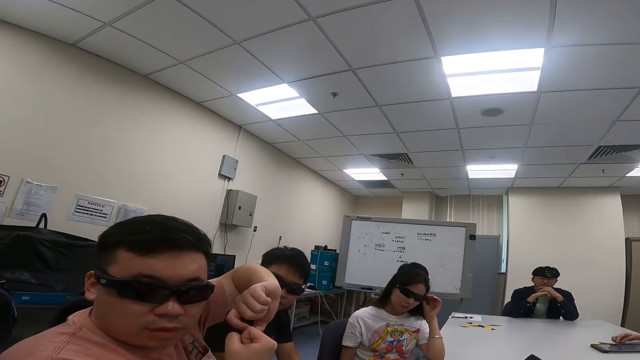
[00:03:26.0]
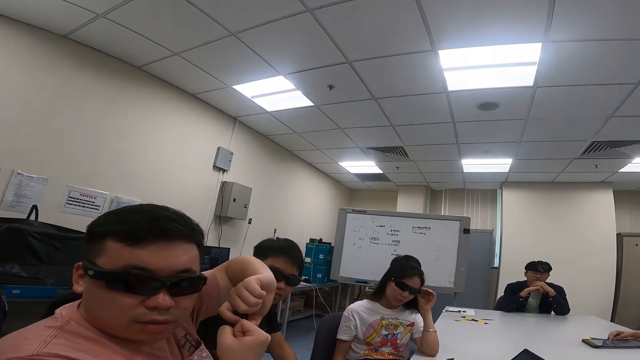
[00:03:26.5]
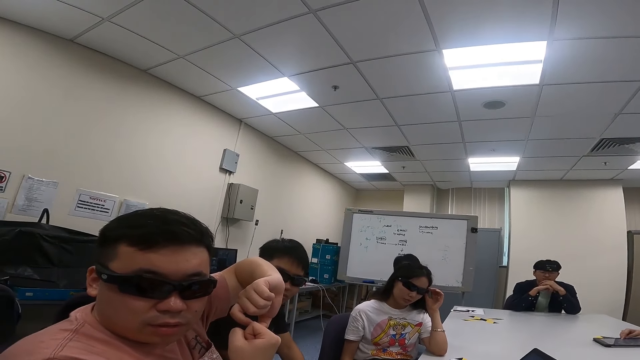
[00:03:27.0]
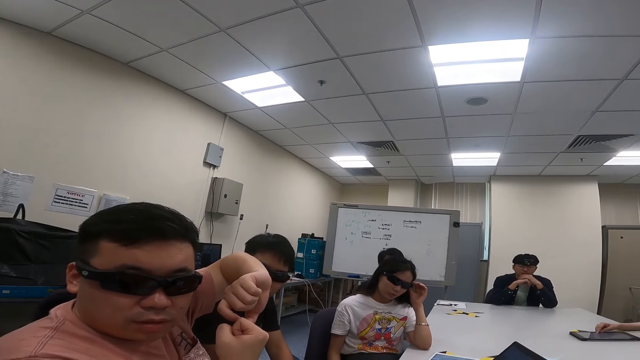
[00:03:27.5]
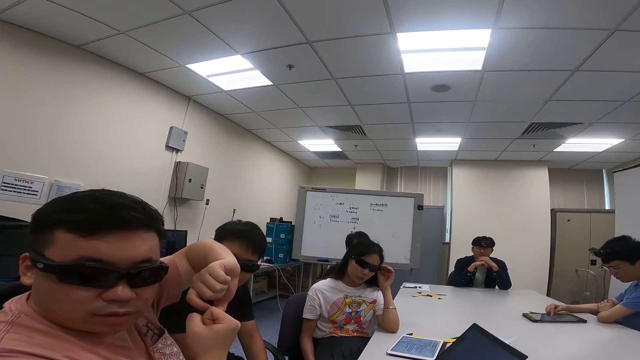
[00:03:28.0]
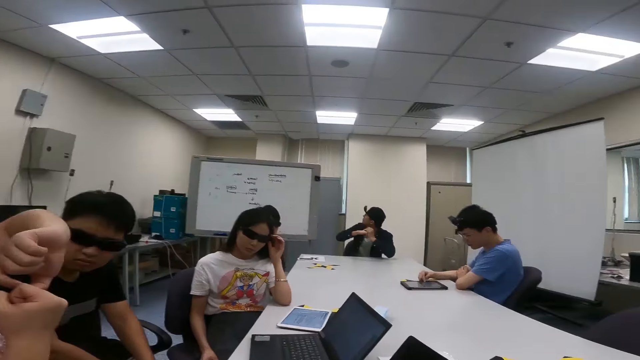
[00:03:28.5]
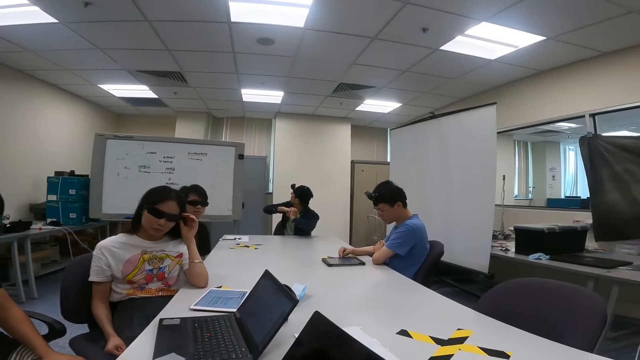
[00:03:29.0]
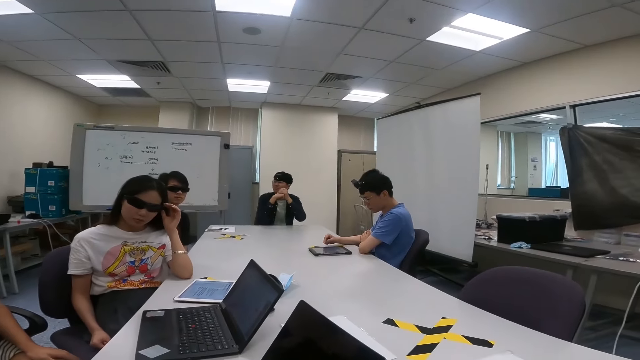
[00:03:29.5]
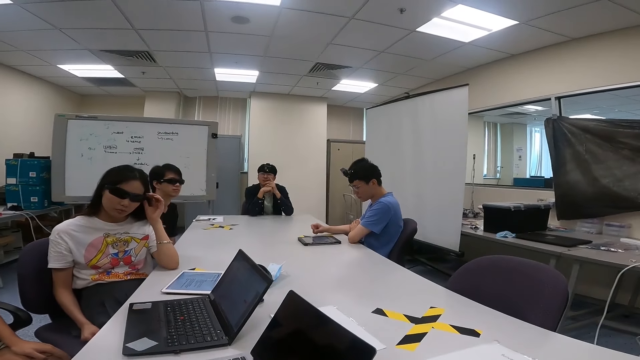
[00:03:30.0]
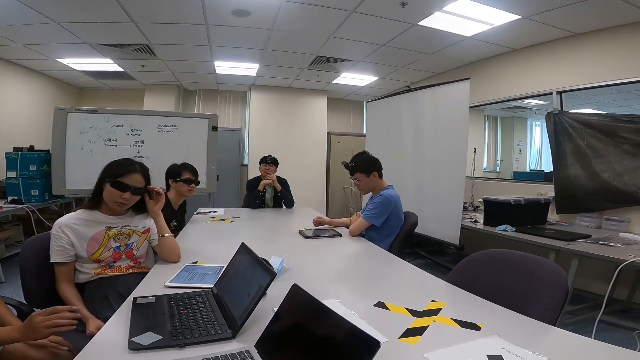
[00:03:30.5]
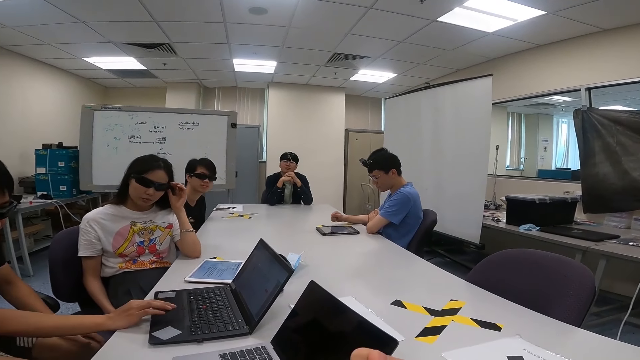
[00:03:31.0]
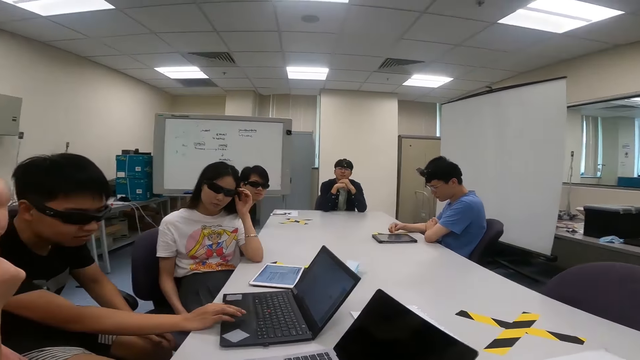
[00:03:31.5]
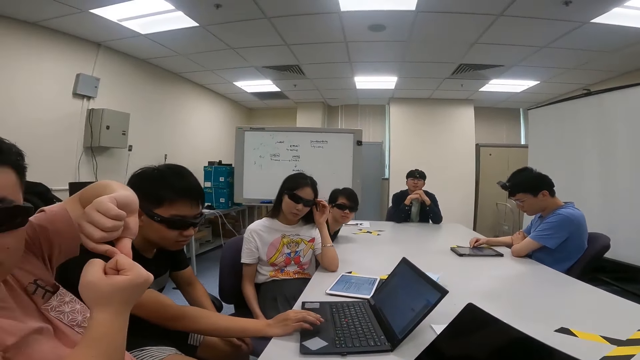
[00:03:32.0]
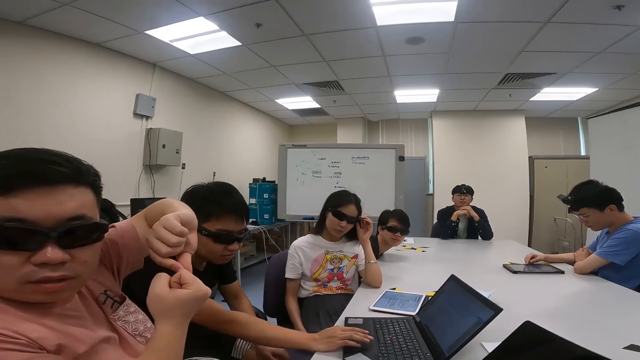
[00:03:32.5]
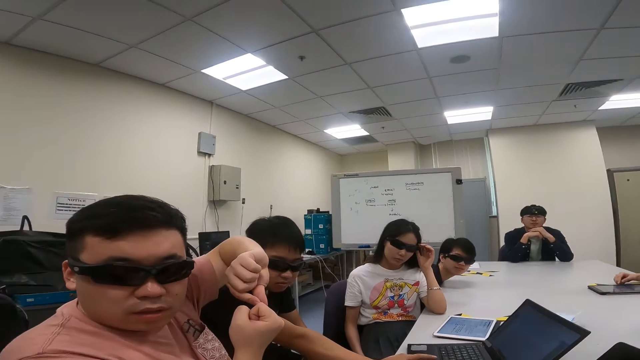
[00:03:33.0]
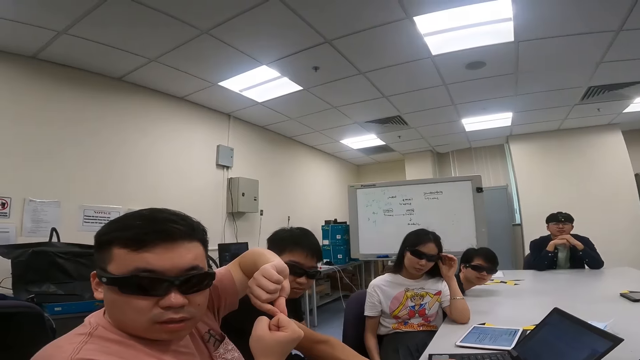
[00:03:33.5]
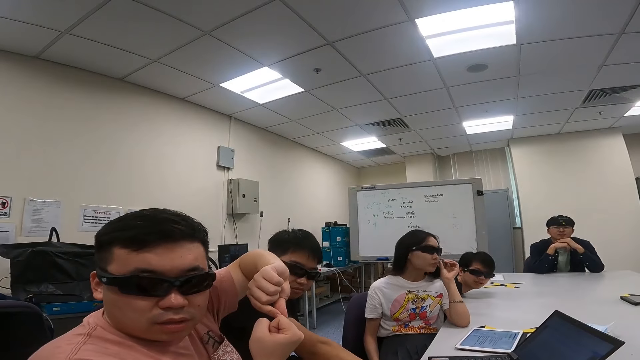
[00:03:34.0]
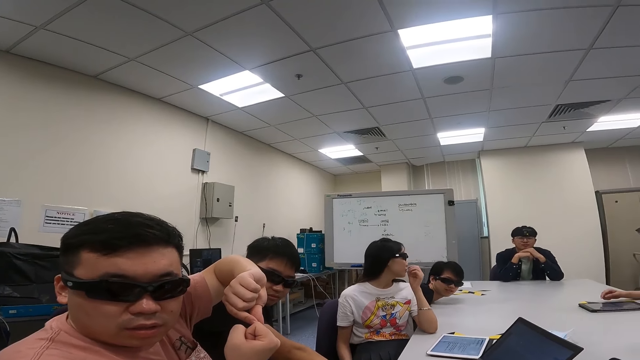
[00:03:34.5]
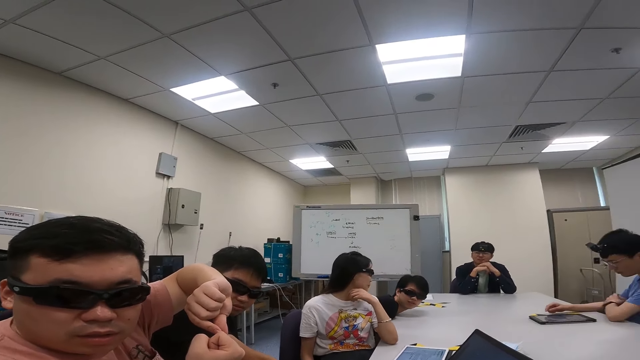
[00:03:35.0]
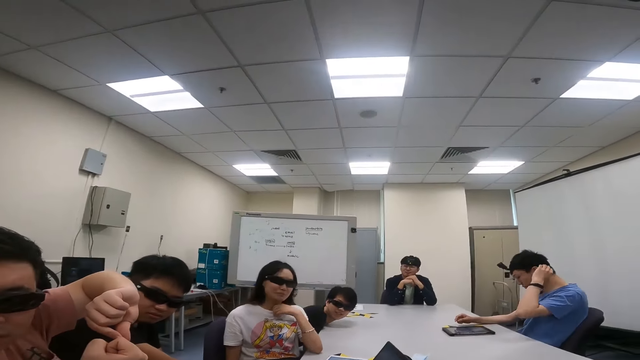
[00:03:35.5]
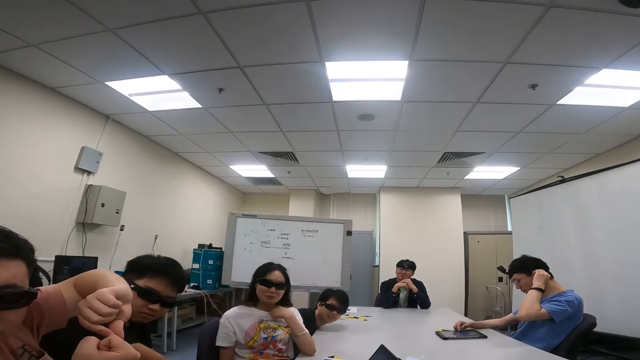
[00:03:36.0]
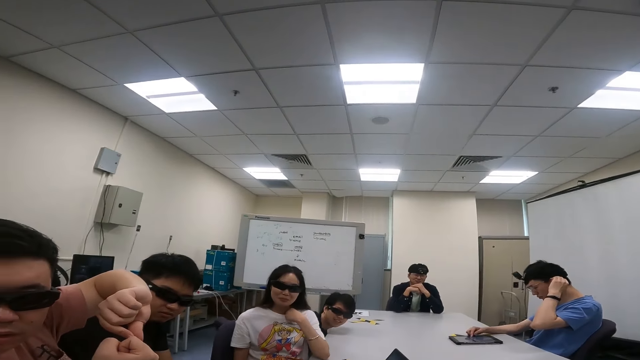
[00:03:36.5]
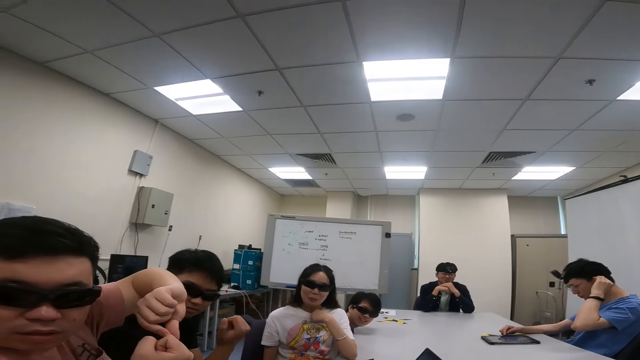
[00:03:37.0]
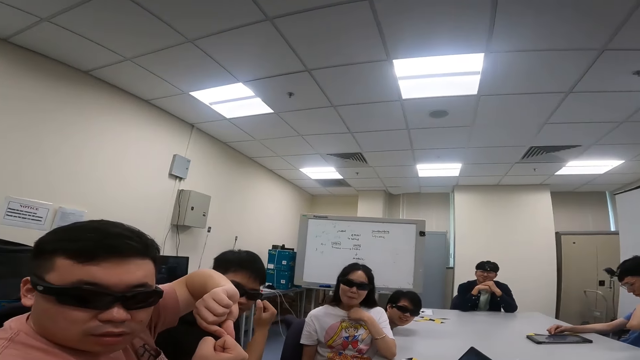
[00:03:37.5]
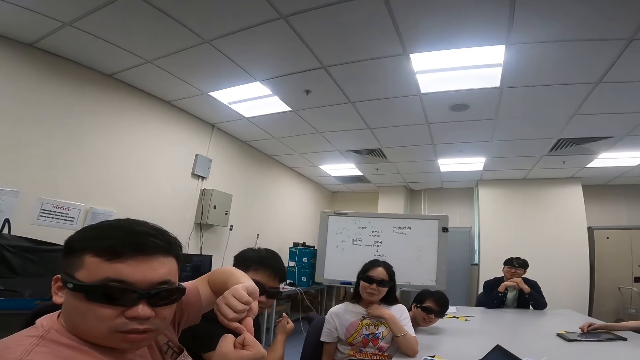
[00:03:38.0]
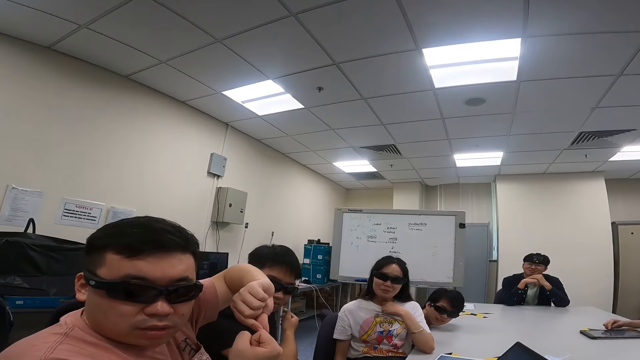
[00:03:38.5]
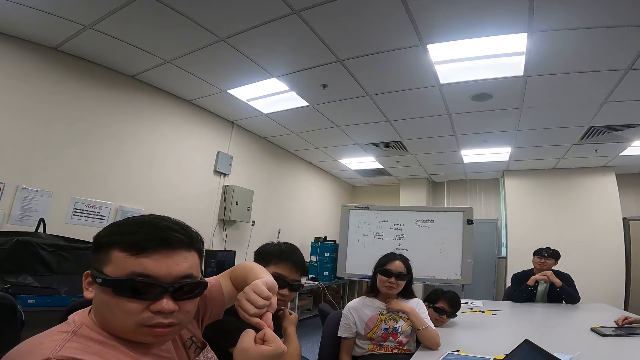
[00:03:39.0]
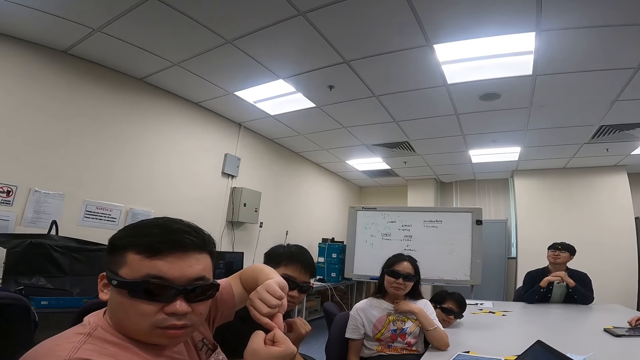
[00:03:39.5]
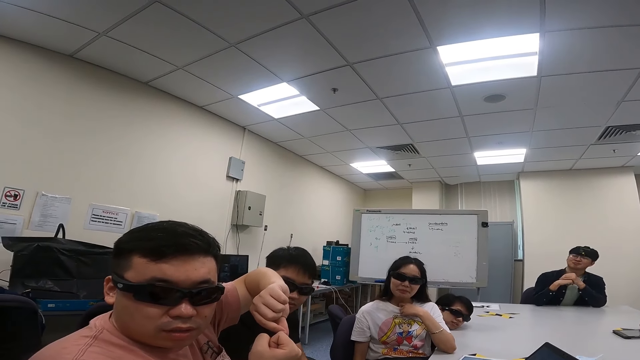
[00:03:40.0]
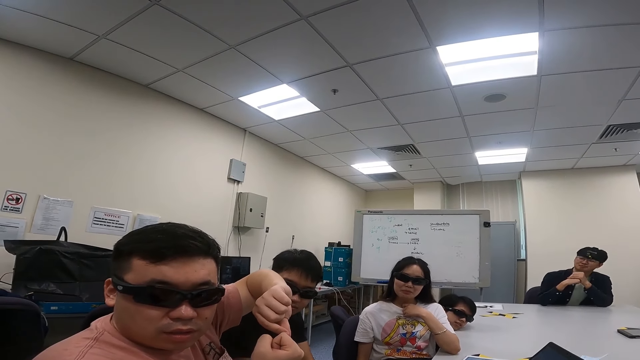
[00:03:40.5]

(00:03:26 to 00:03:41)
The third person scrolls the laptop and raises his arm.

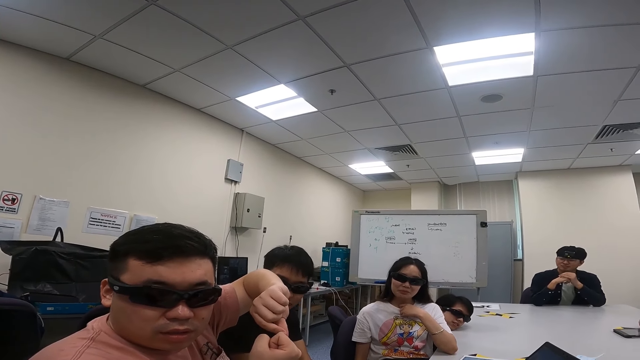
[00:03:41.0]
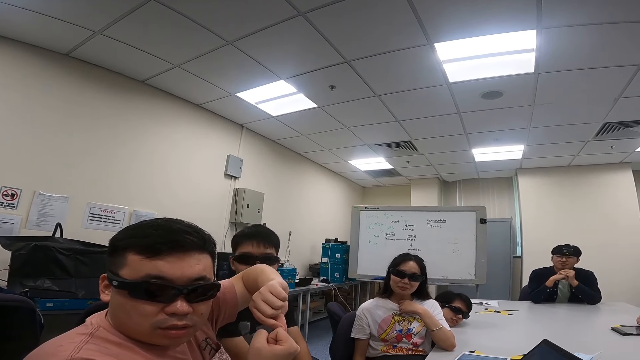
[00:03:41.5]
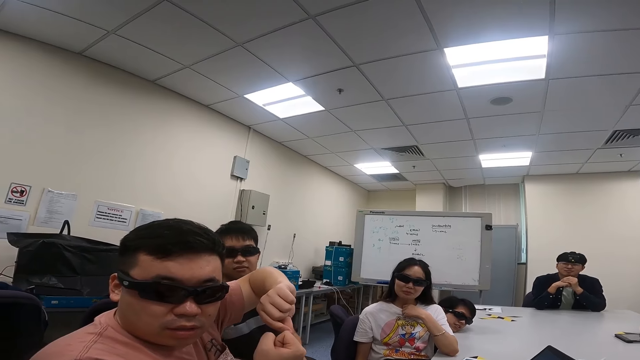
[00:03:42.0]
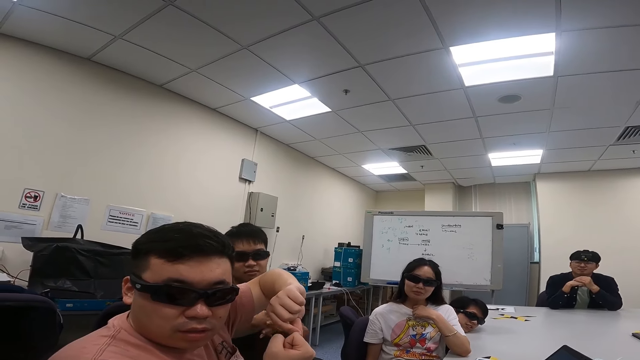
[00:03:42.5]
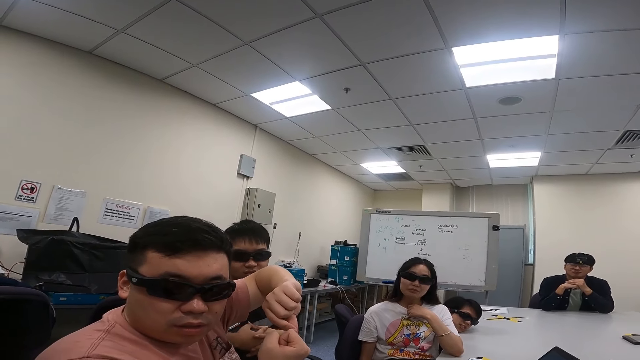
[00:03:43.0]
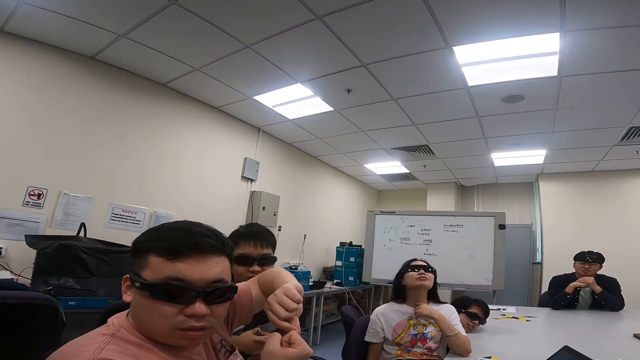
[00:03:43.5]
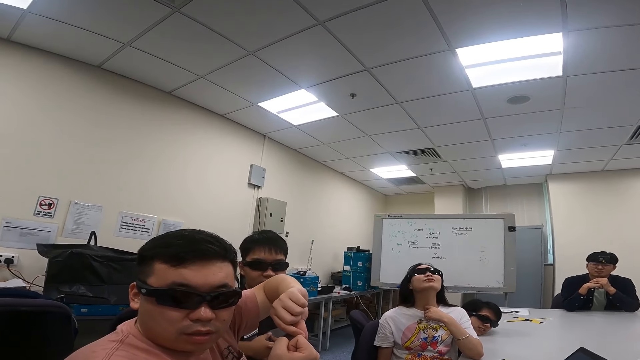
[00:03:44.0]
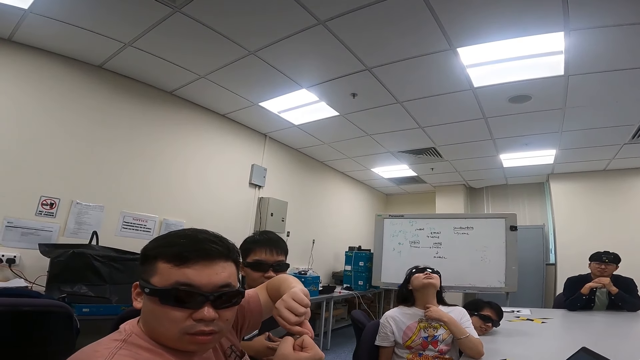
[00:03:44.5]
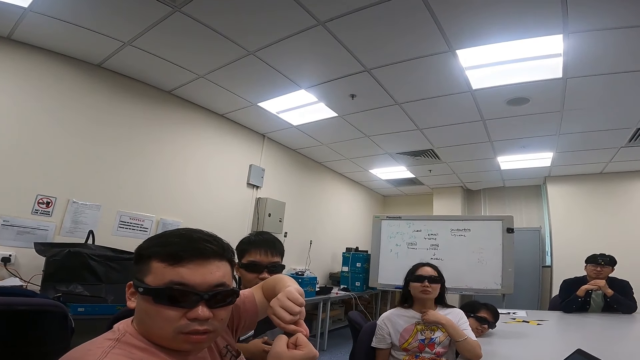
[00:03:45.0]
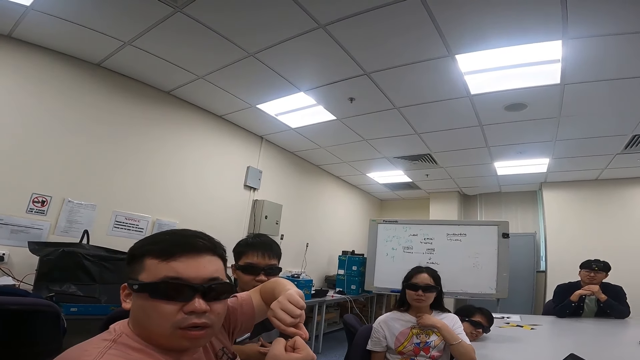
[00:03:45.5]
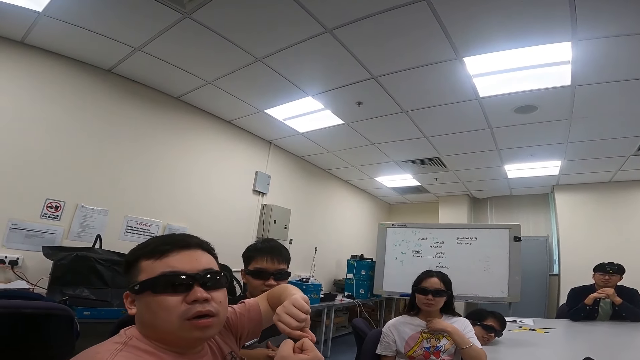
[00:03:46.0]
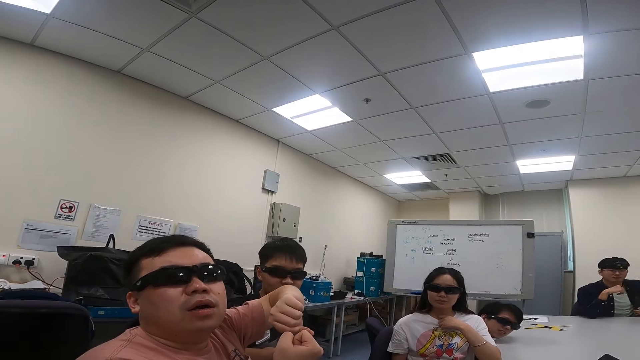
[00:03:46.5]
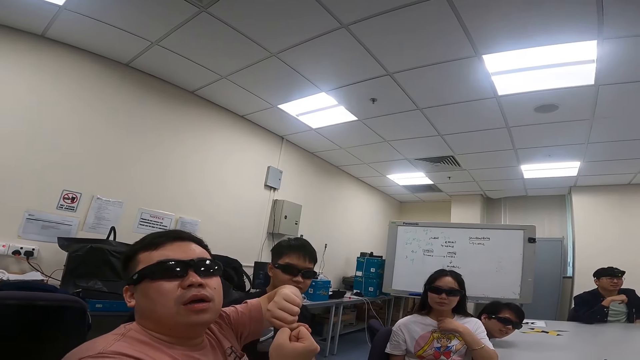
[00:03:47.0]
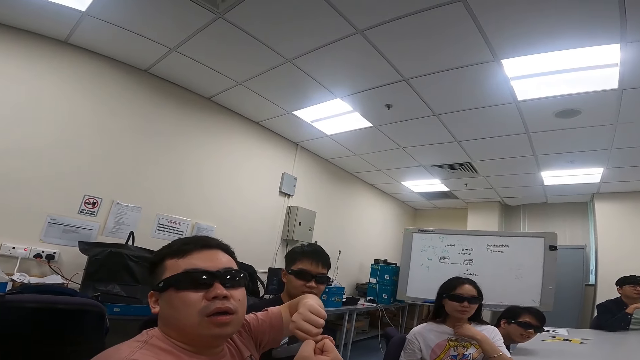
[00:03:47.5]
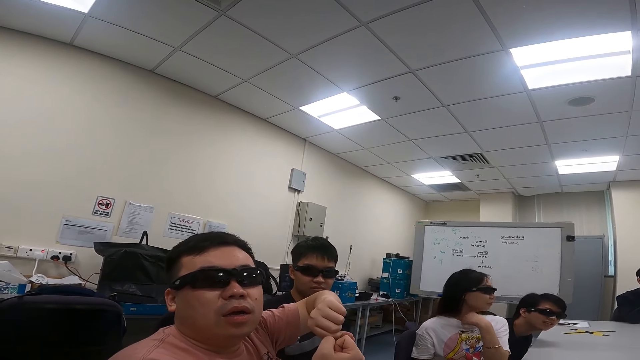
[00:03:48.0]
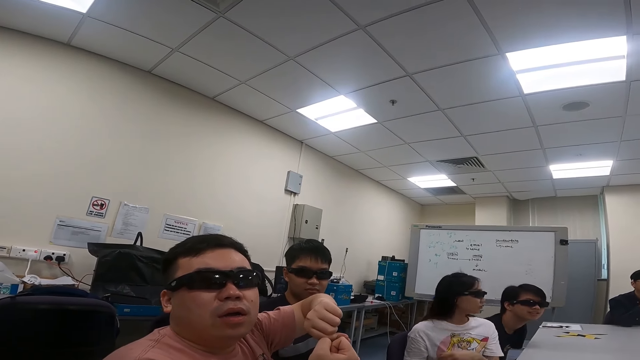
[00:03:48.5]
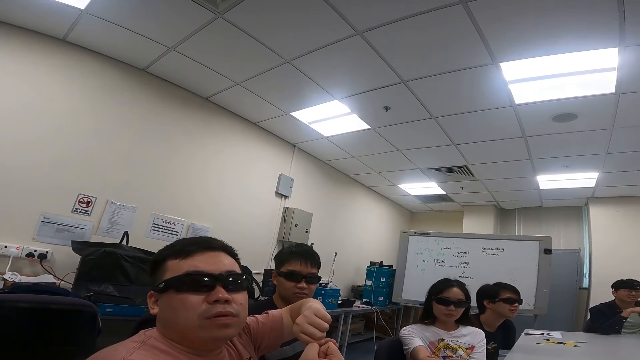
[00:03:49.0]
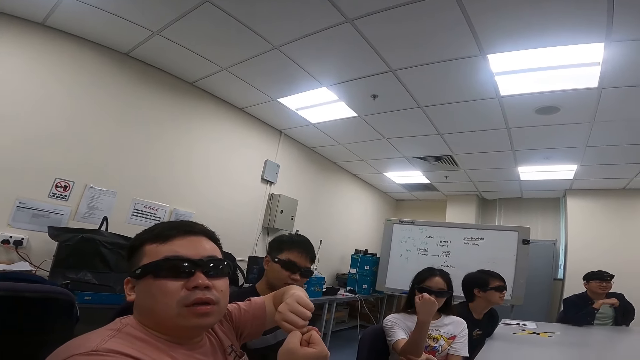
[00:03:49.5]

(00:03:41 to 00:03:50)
The camera wearer talks to the first person and the third person.
